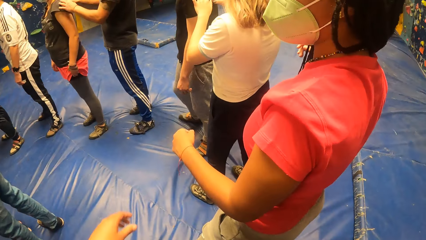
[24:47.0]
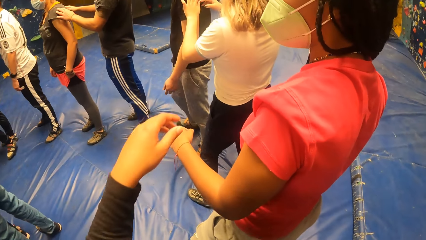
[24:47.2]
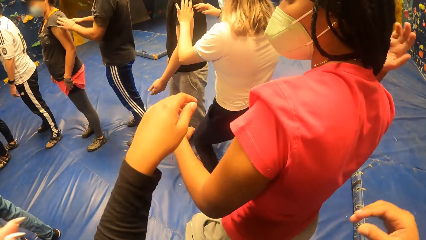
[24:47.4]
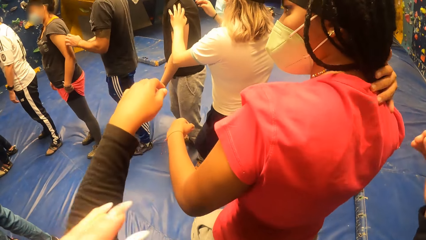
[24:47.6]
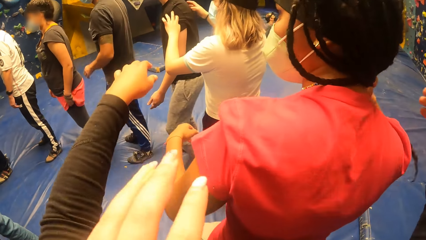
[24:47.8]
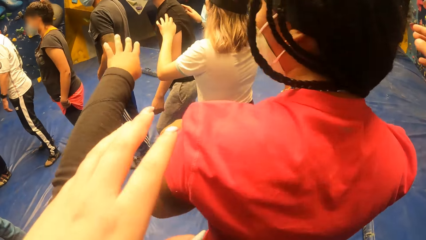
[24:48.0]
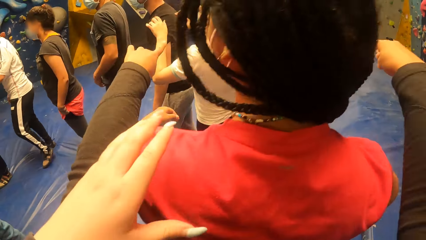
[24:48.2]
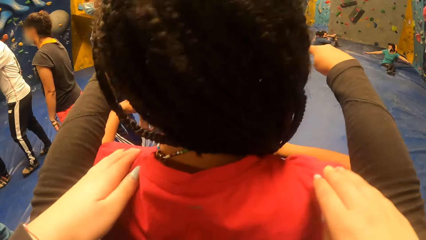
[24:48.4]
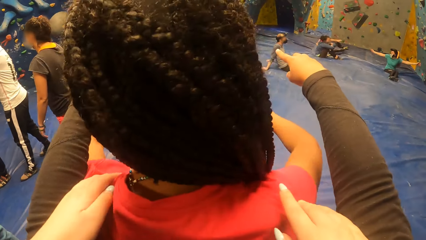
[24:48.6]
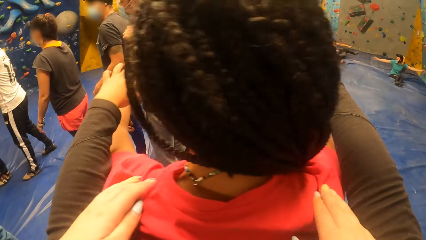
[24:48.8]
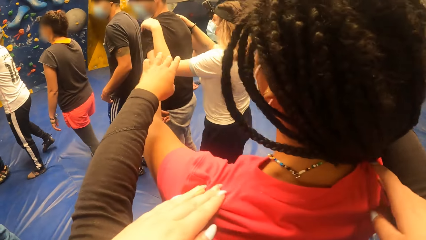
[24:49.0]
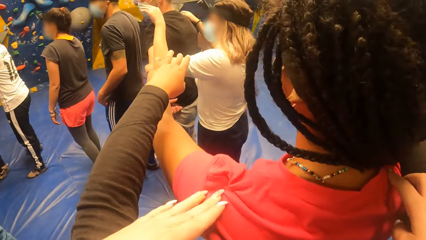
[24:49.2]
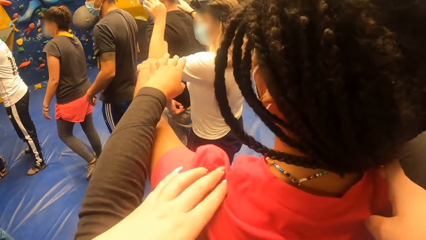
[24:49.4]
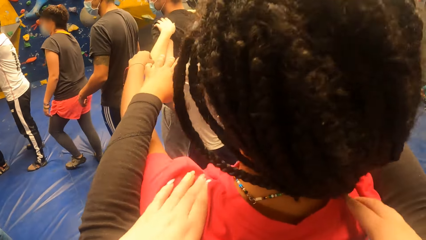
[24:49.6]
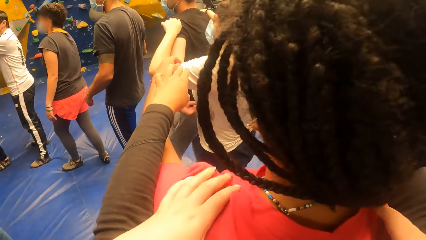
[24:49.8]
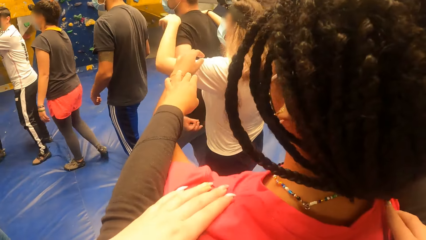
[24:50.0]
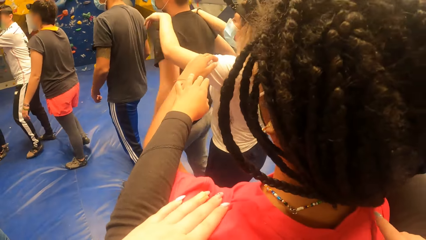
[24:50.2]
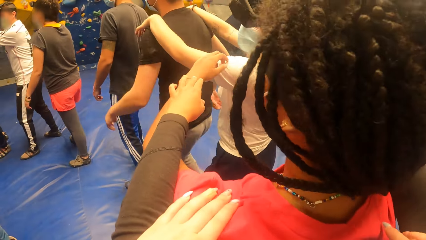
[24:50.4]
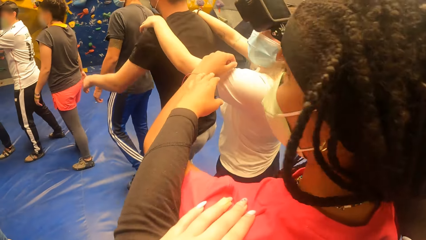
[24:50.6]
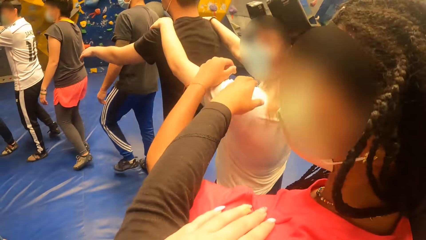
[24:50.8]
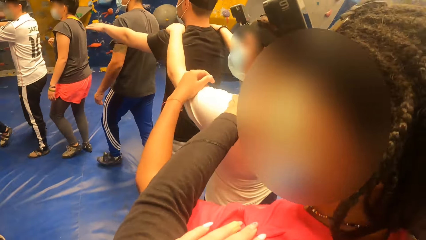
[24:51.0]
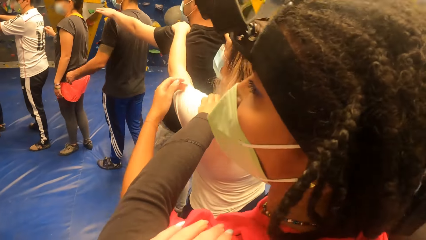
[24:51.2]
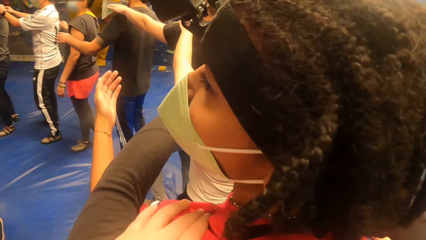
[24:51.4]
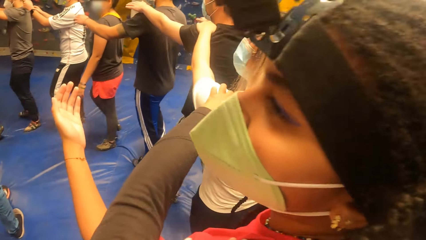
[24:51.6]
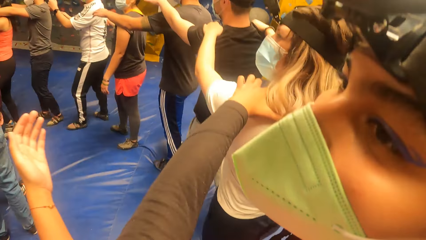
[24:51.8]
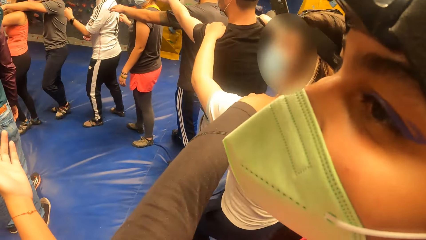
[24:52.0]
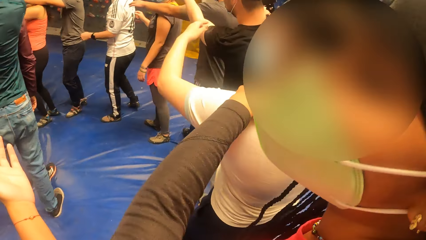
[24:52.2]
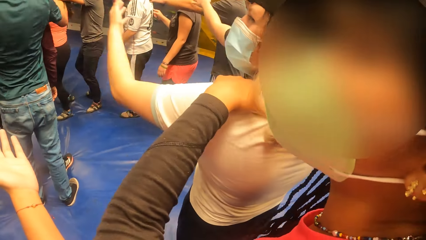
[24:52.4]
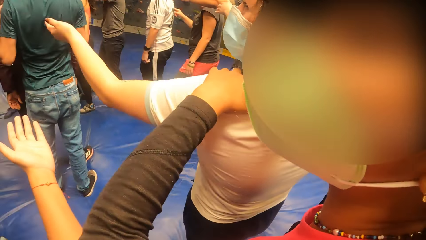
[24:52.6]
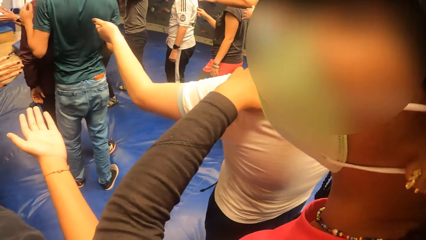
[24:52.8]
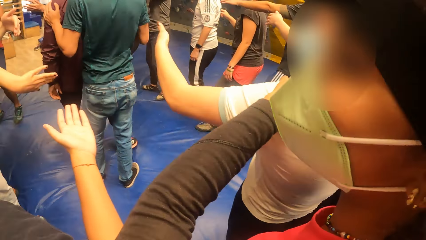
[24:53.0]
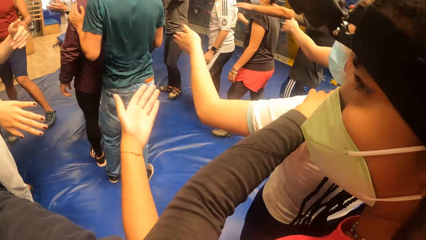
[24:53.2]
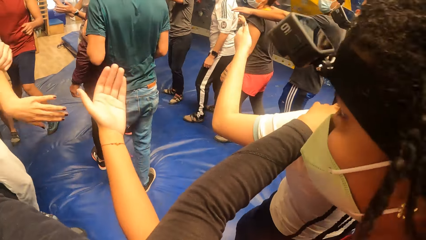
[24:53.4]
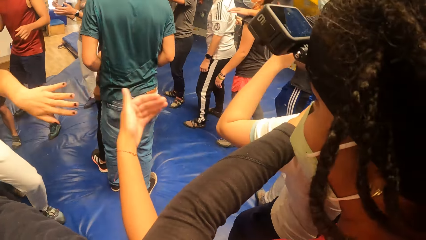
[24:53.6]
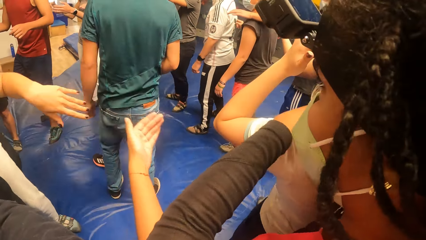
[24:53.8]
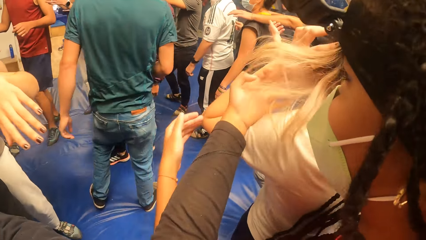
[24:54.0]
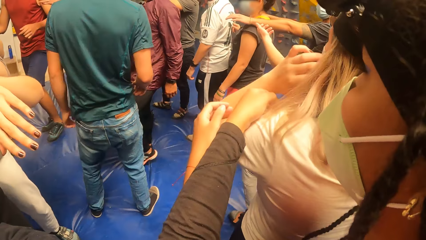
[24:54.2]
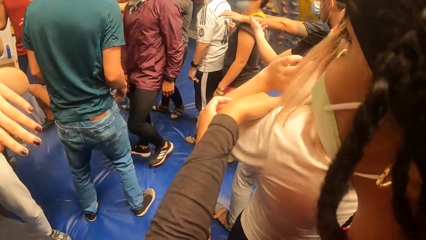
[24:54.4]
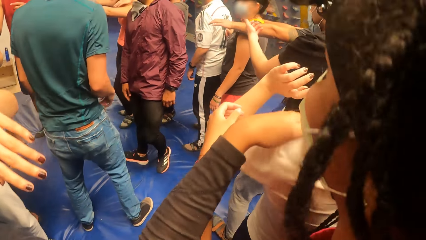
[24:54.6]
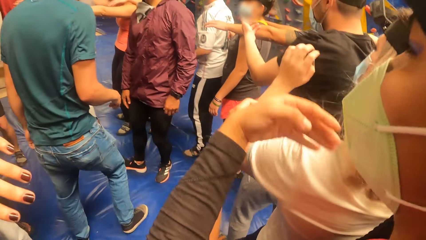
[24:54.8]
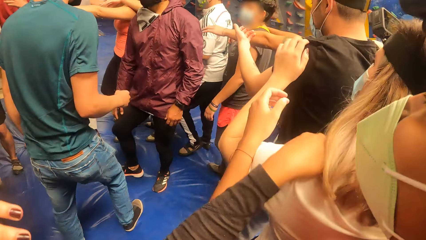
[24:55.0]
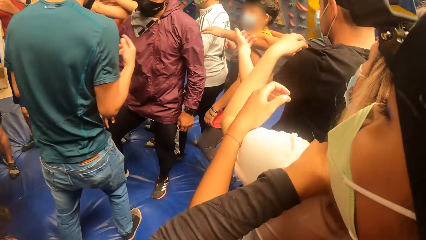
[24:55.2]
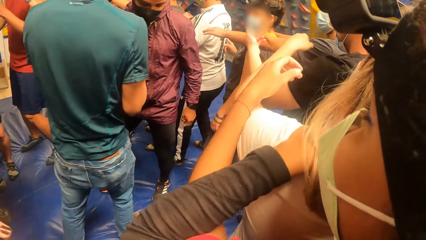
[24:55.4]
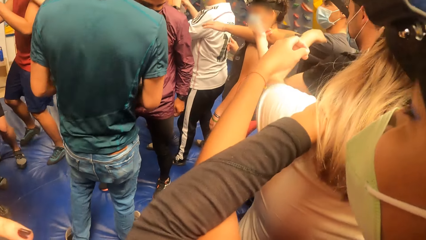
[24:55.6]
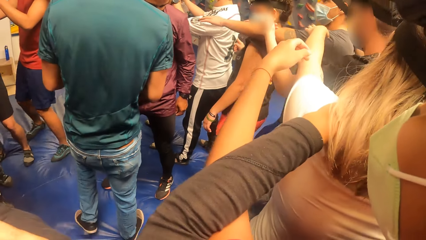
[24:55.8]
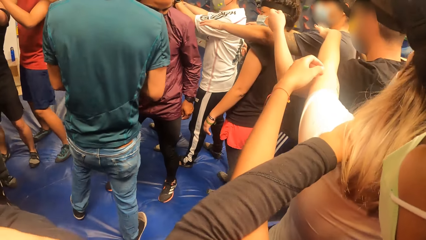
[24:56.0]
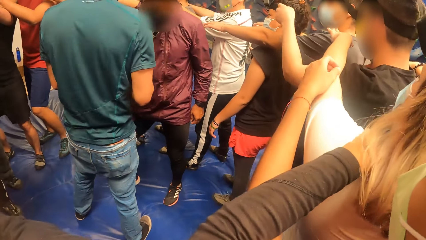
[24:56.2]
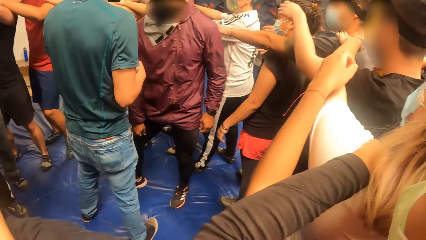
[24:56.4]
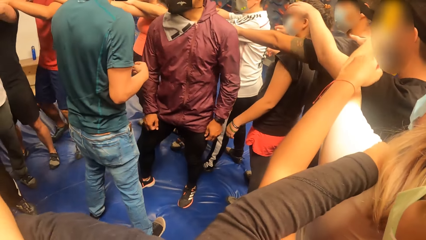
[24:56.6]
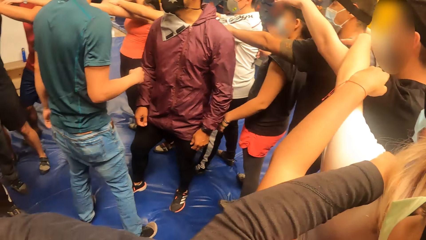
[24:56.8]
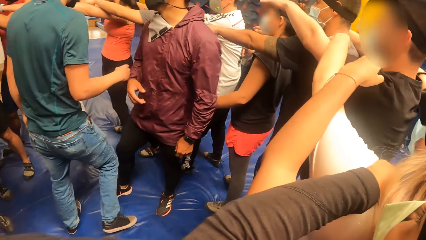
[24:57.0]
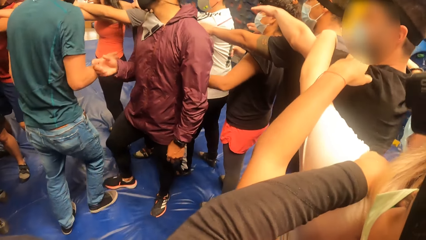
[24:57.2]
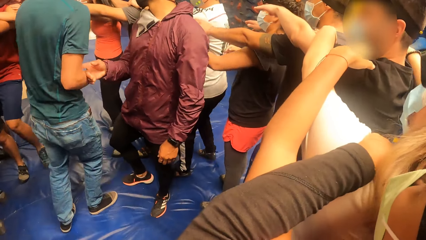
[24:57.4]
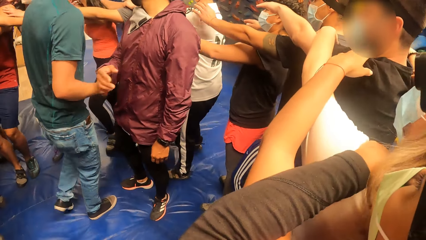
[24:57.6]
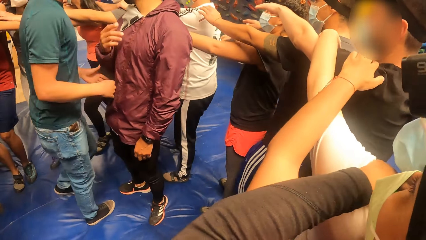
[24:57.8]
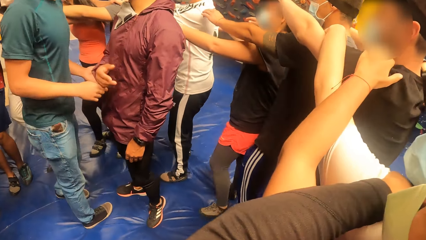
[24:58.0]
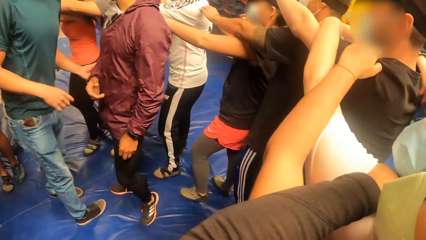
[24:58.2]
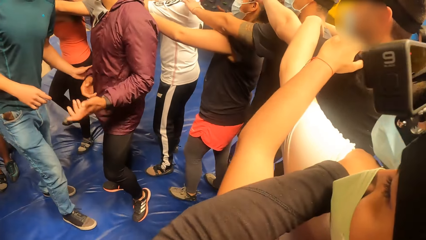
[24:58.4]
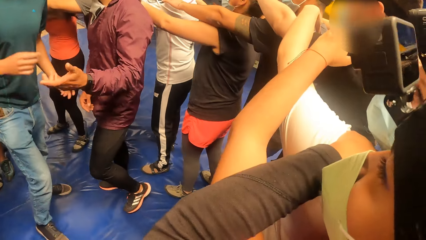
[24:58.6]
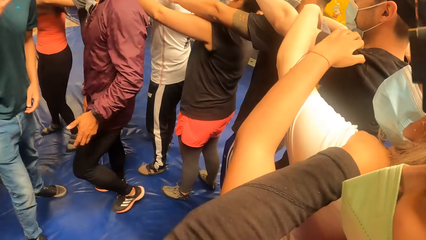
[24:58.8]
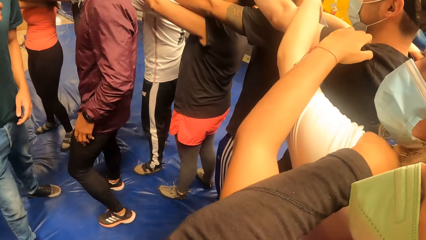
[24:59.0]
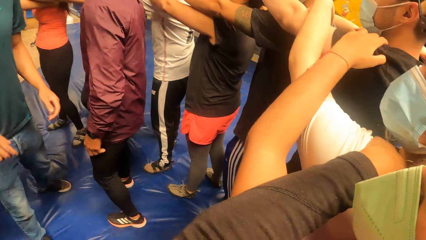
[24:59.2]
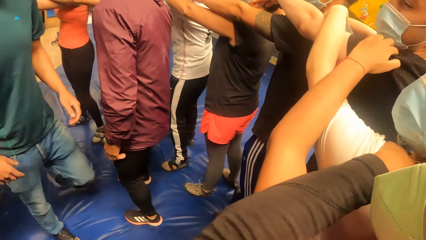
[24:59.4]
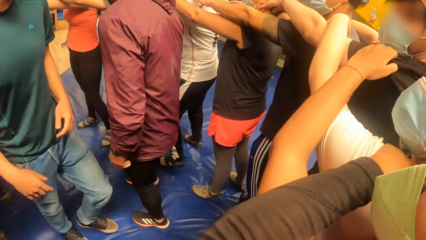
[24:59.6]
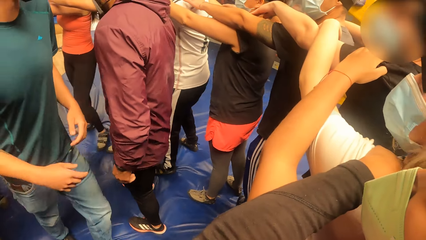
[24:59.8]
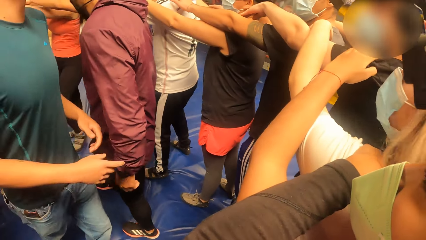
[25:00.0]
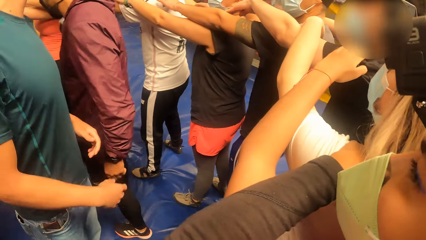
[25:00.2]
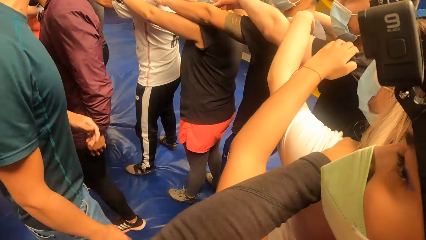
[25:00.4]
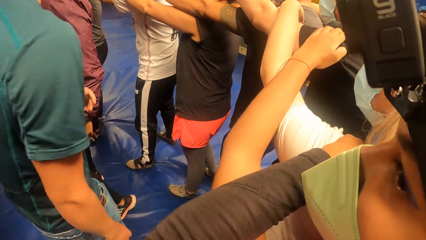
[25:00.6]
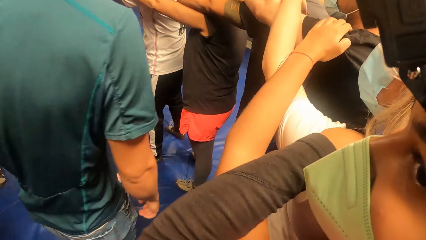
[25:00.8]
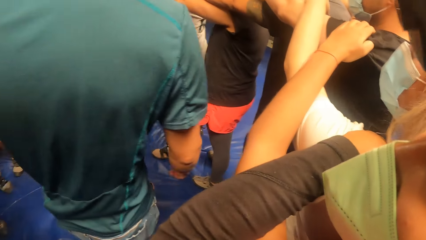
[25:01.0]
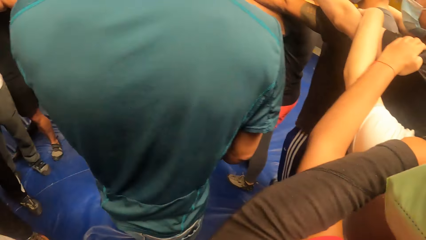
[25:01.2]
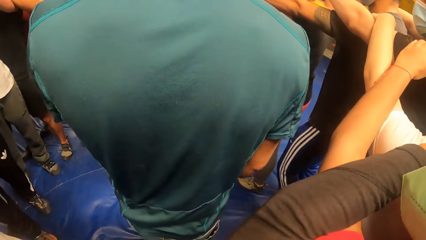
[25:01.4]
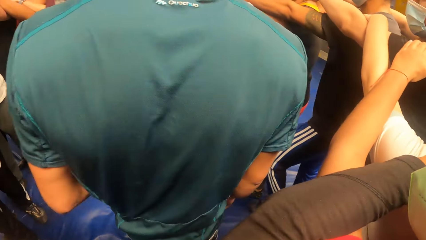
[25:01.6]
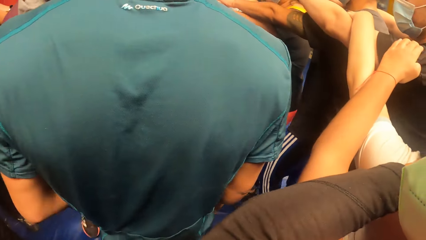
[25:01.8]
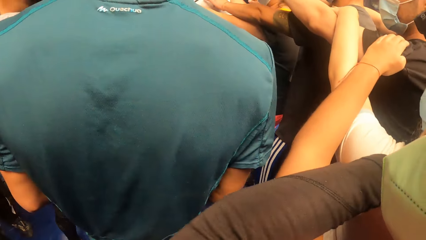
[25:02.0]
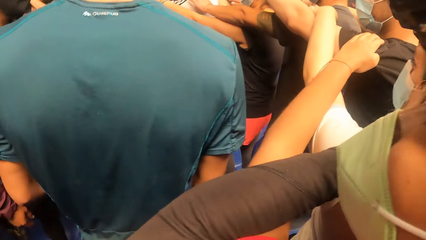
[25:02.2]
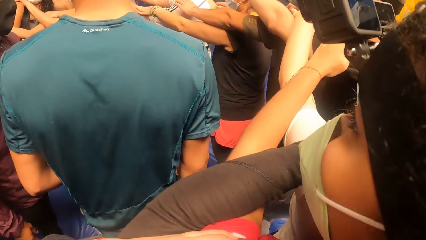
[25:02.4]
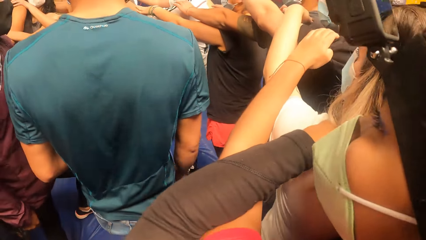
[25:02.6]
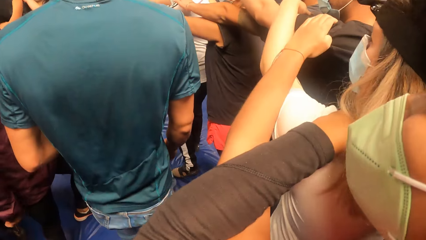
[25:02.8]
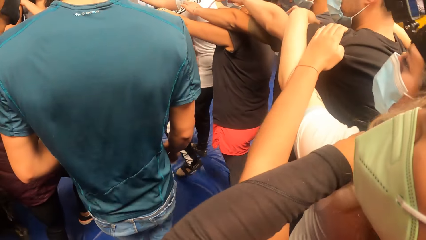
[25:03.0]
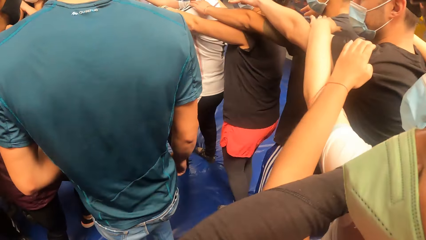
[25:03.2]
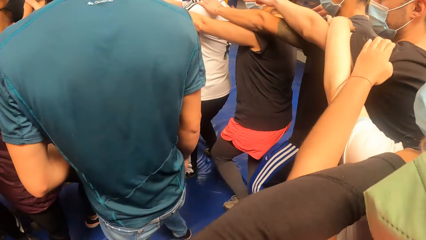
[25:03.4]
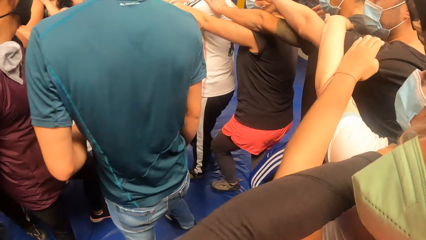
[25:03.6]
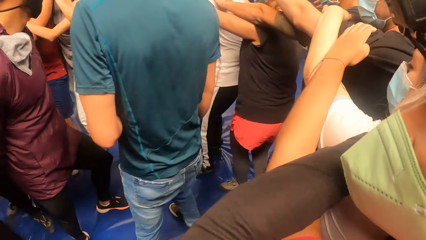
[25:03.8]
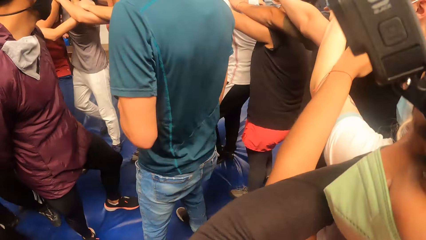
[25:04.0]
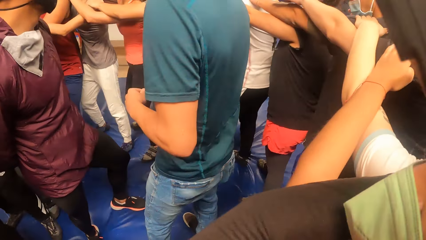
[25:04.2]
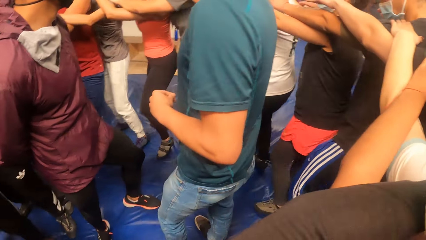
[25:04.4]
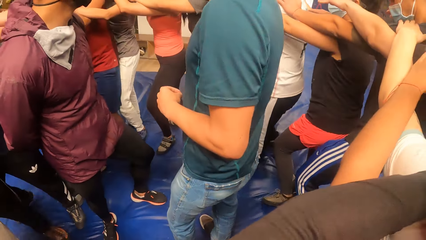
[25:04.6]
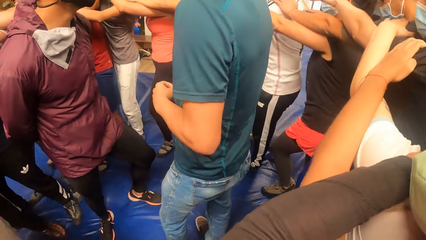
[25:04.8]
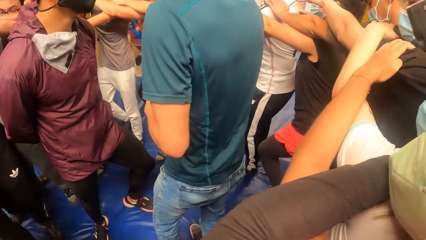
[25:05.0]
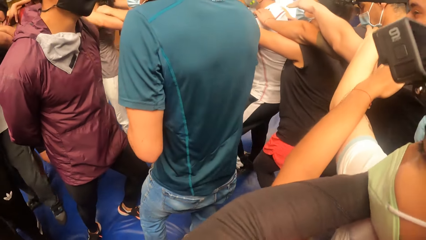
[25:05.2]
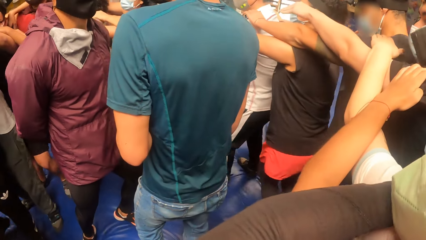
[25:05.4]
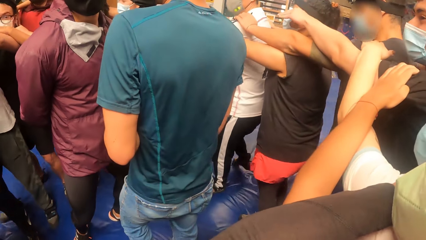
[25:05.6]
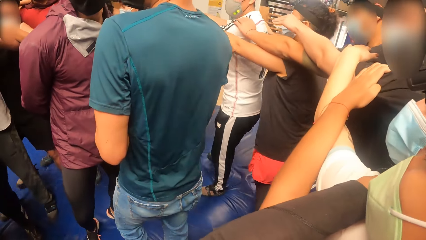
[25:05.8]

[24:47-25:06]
The camera wearer stretches his hands. He places both hands on a woman in the game arena. He interacts with another woman. The first woman makes gestures with her left hand. She makes gestures with her left hand again. The camera wearer holds the first woman at her shoulders. The man interacts with another man. The camera wearer exercises with the group of people in the game arena.
